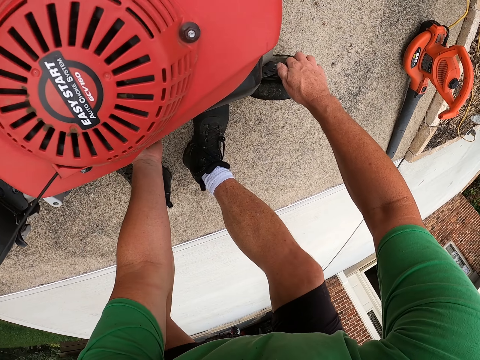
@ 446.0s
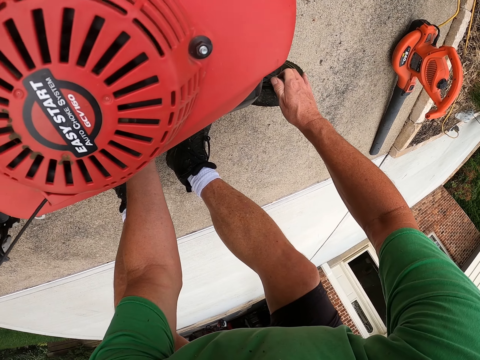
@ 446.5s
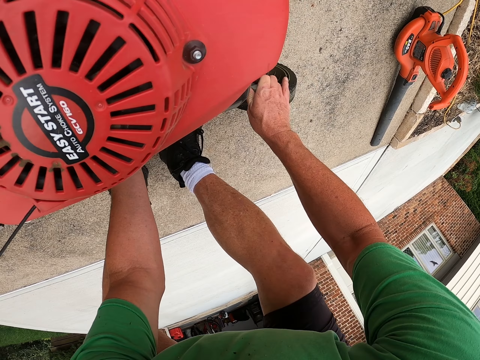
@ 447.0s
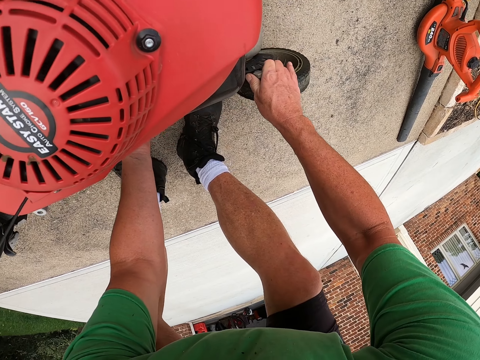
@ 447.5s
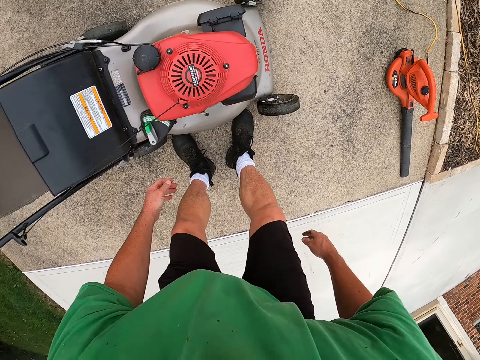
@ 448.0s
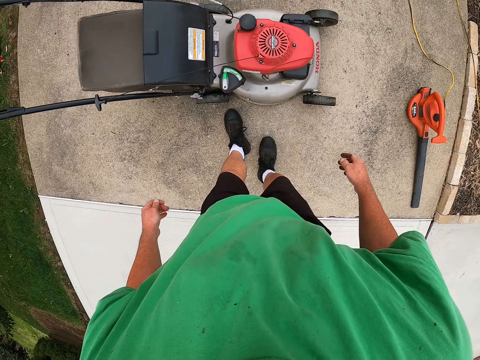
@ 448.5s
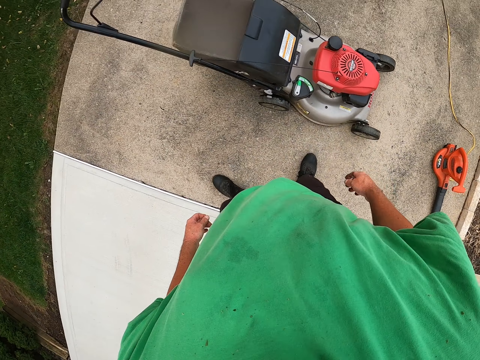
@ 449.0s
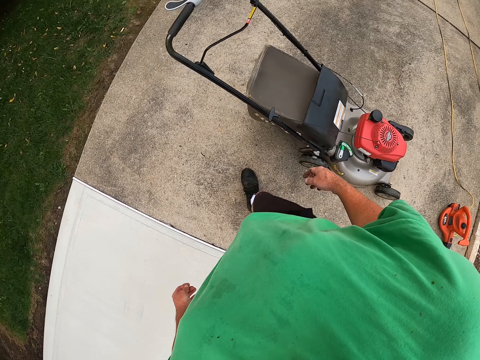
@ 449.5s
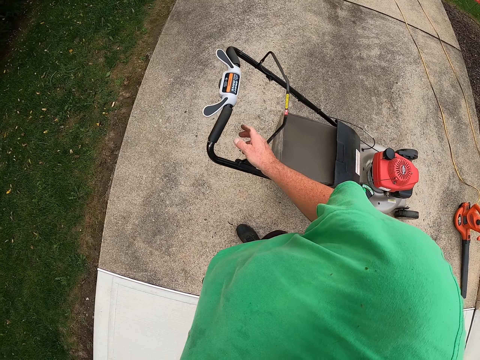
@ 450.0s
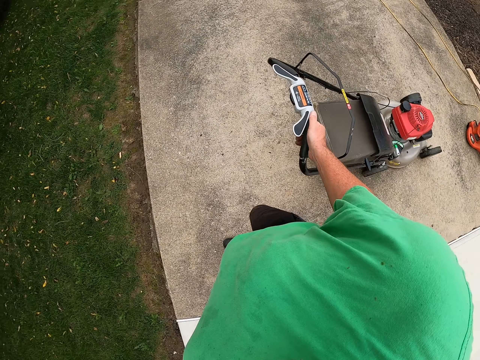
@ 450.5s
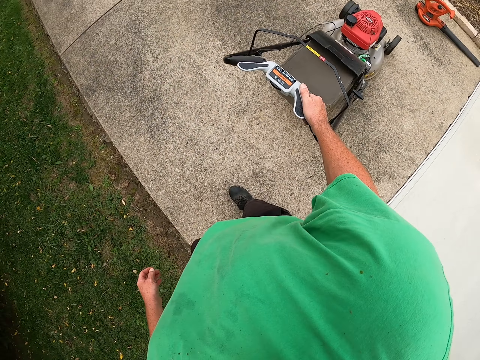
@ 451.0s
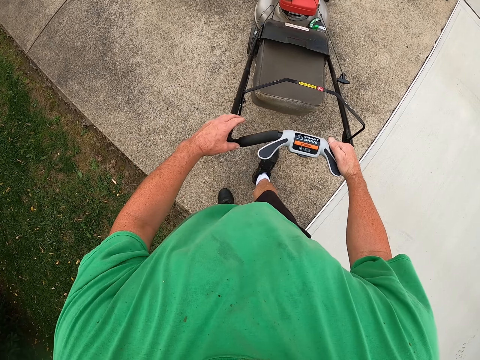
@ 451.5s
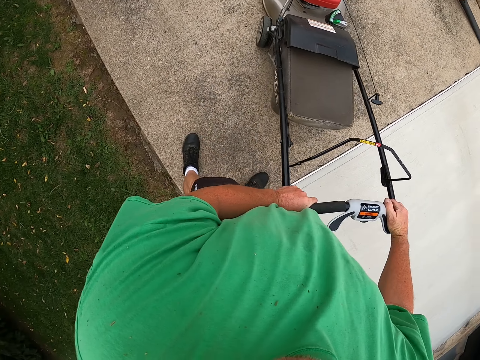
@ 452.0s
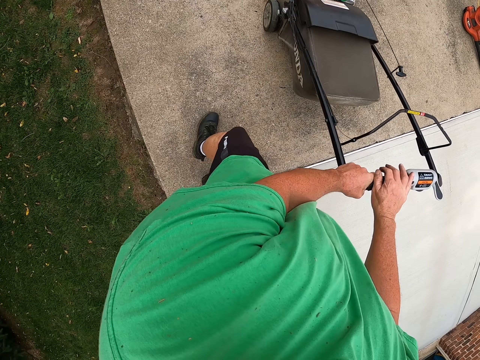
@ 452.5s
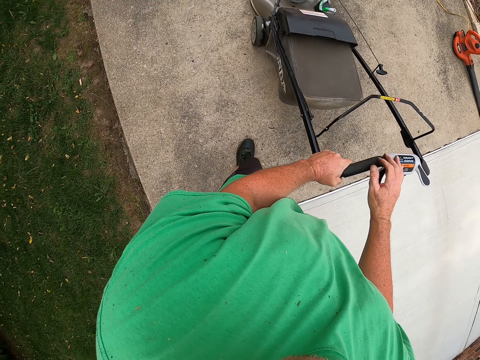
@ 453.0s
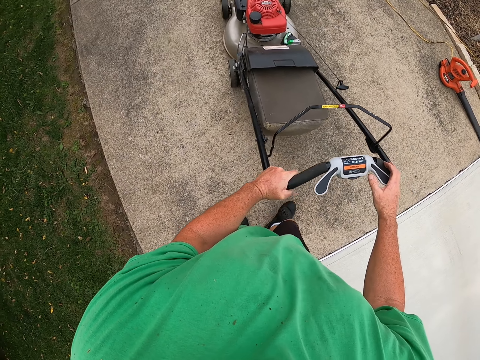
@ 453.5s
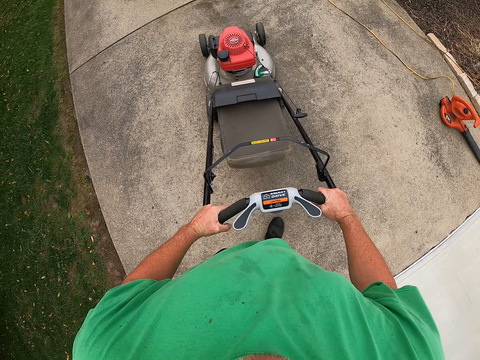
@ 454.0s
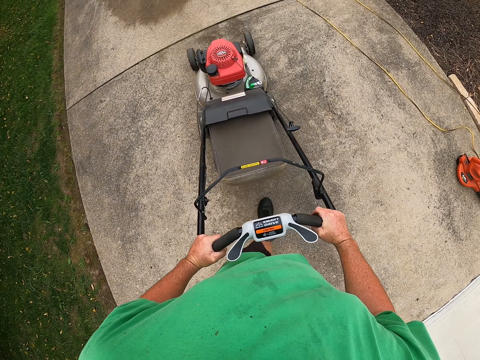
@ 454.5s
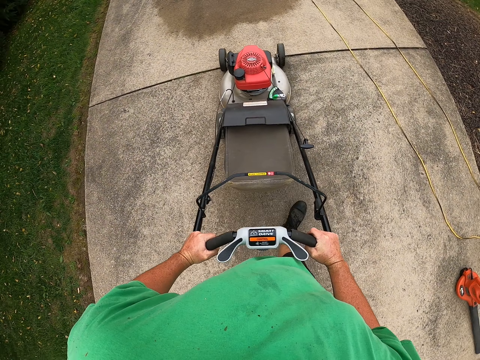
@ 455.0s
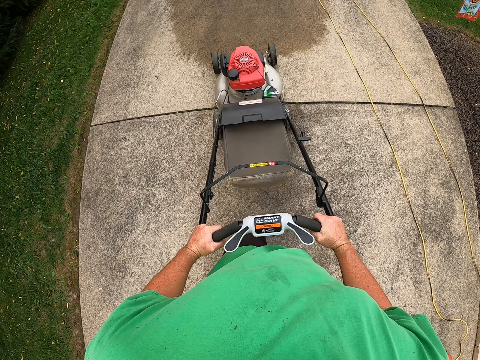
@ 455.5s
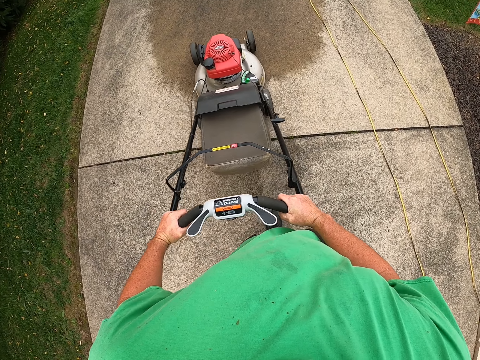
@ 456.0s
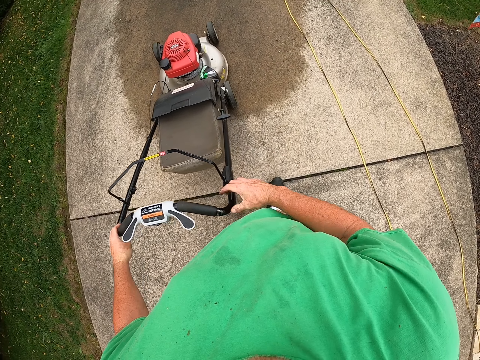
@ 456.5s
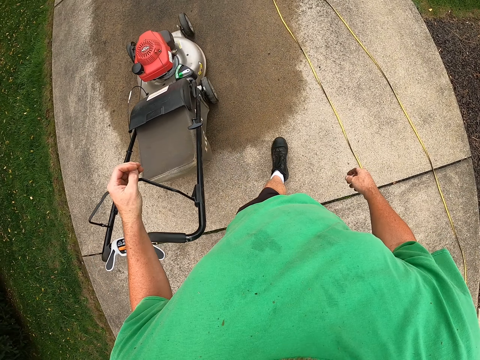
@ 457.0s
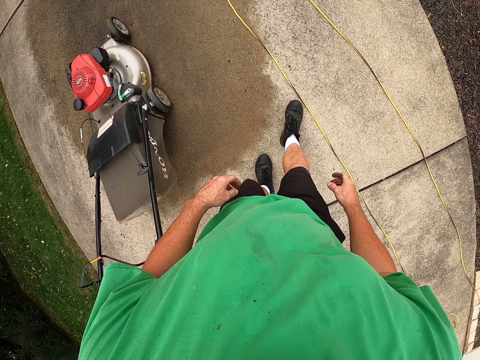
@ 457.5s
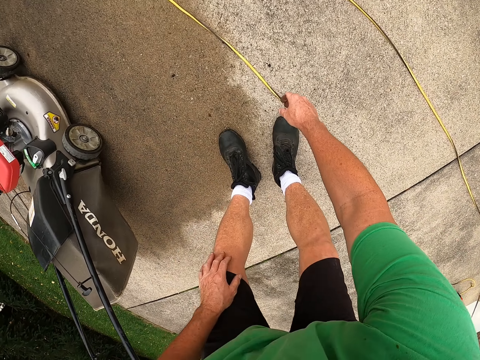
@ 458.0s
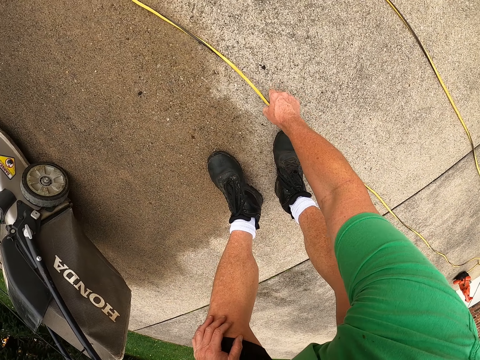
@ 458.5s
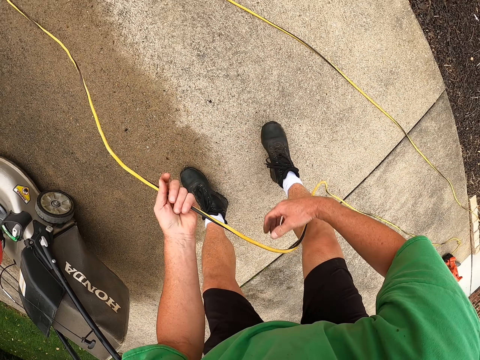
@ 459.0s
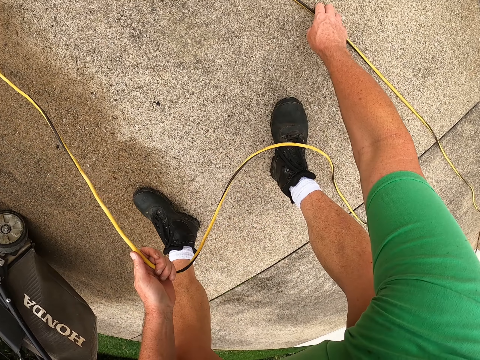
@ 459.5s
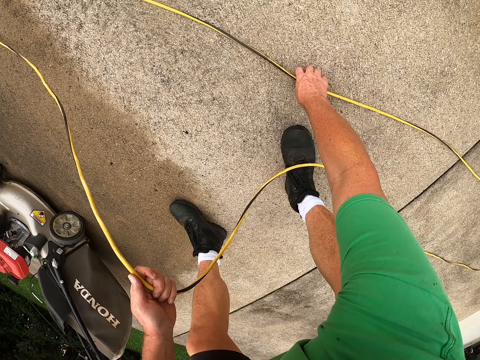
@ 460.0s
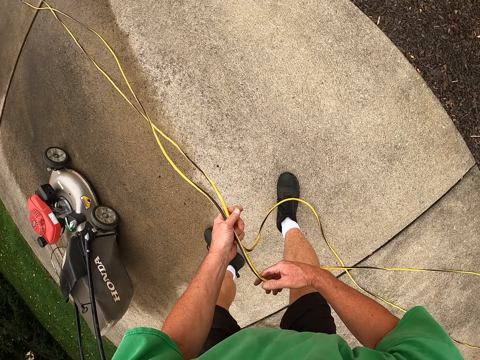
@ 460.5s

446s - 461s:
The camera wearer bends. They adjust the lawn machine wheels. They test the wheel. They remove hands from the lawn machine wheels. They stand up. They walk. They hold the lawn machine handle. They push the grass cutter machine. They remove hand from the grass cutter machine handle. They bend. They take the cable on the ground. They stretch the blower cable.

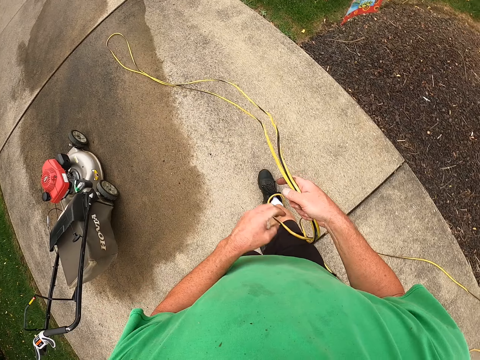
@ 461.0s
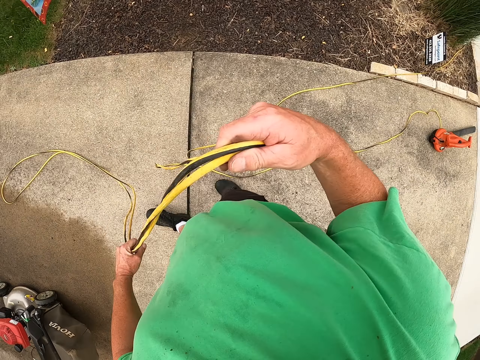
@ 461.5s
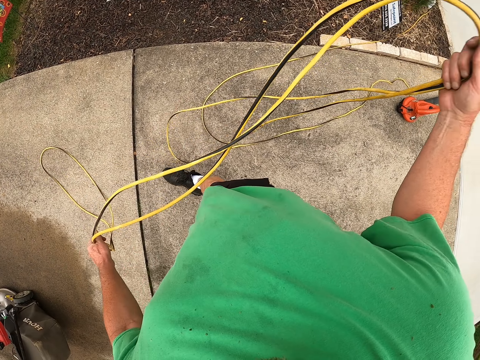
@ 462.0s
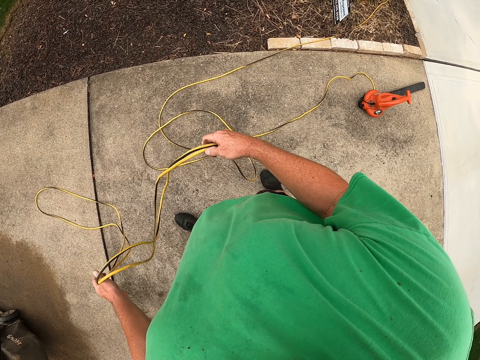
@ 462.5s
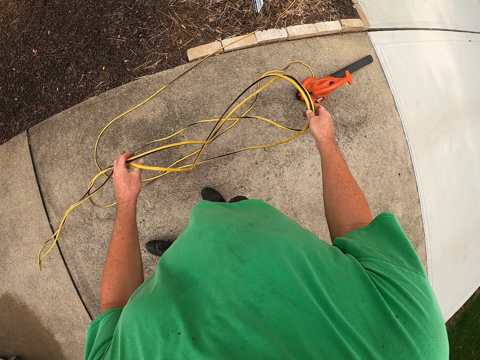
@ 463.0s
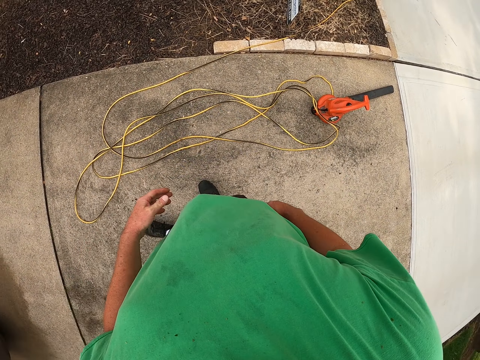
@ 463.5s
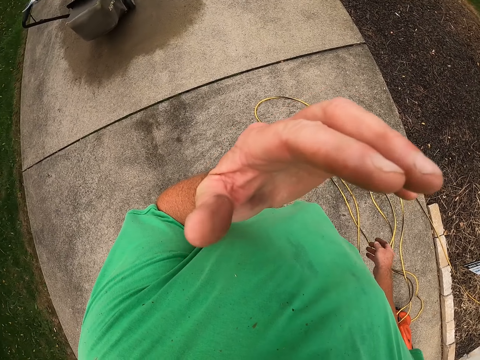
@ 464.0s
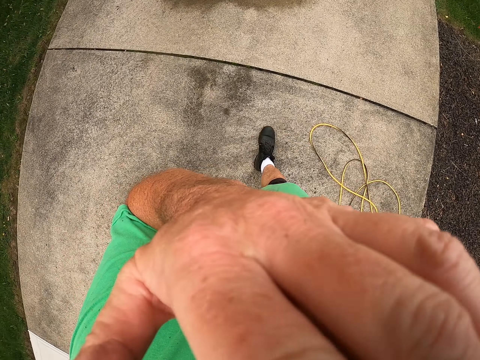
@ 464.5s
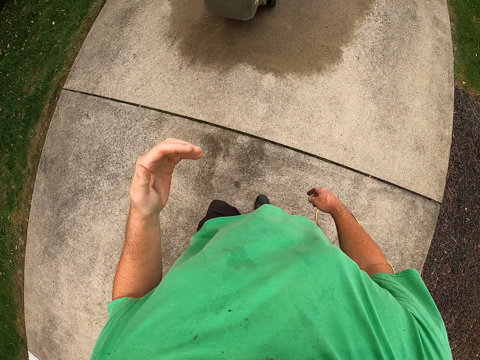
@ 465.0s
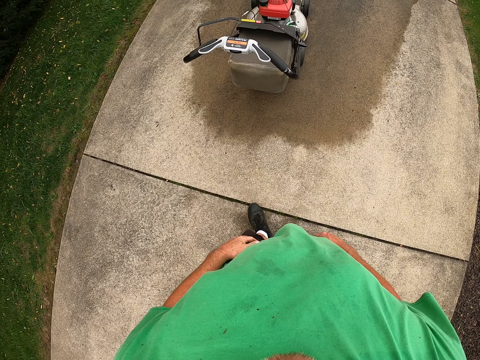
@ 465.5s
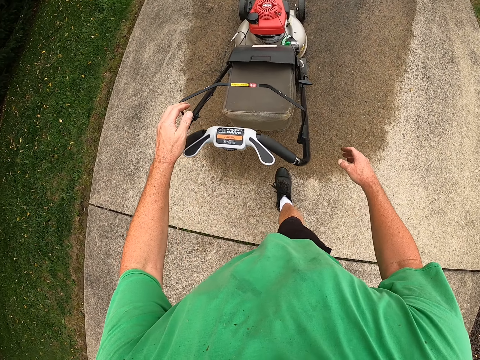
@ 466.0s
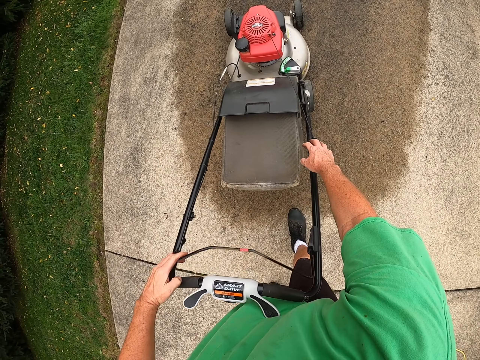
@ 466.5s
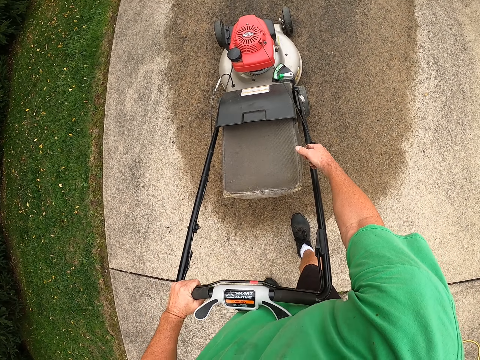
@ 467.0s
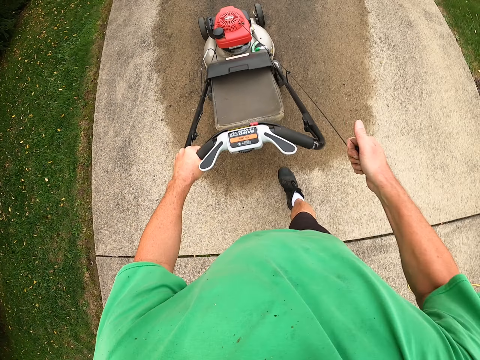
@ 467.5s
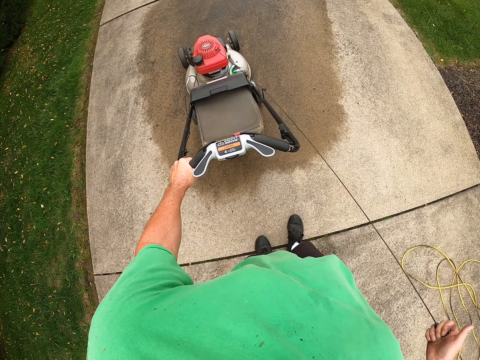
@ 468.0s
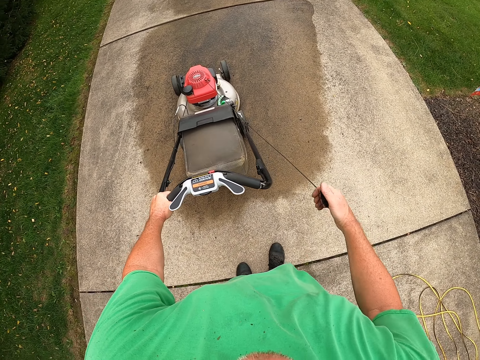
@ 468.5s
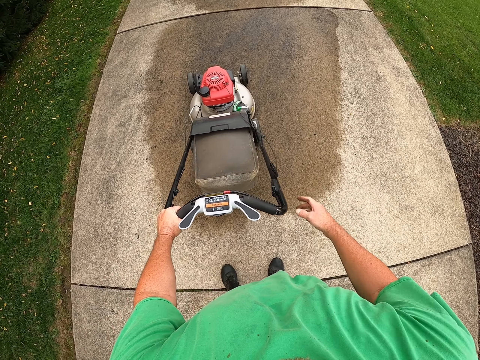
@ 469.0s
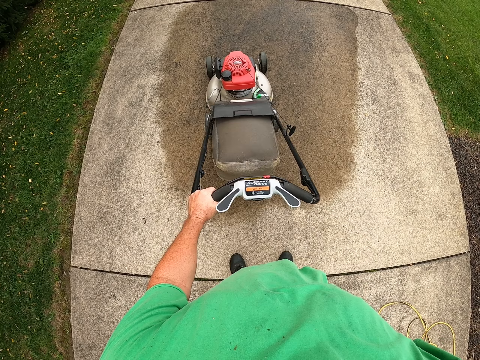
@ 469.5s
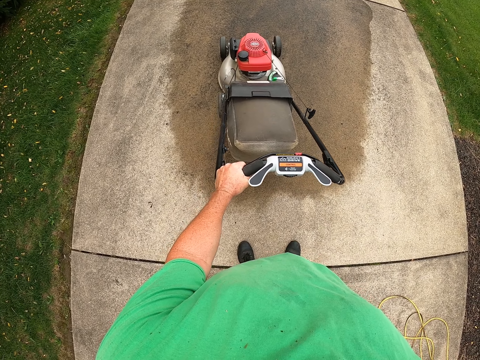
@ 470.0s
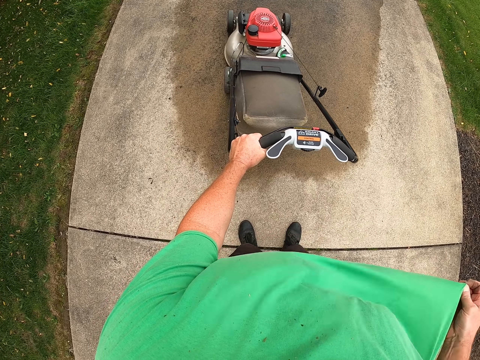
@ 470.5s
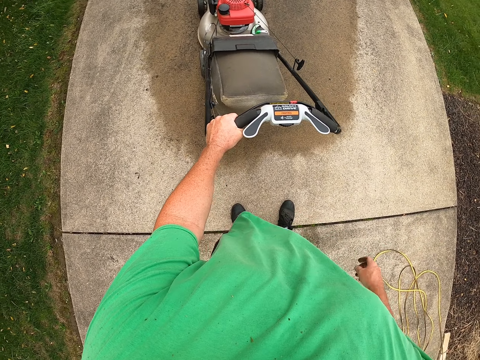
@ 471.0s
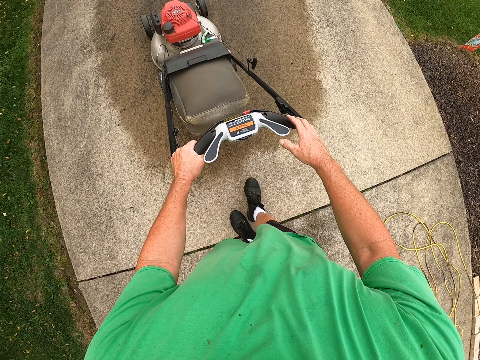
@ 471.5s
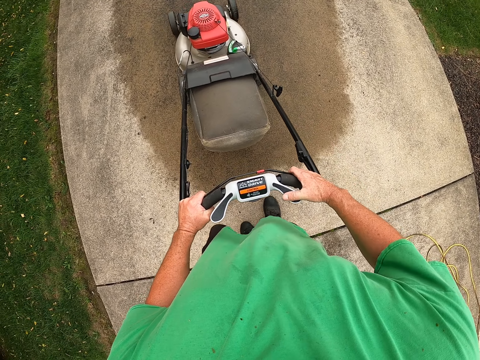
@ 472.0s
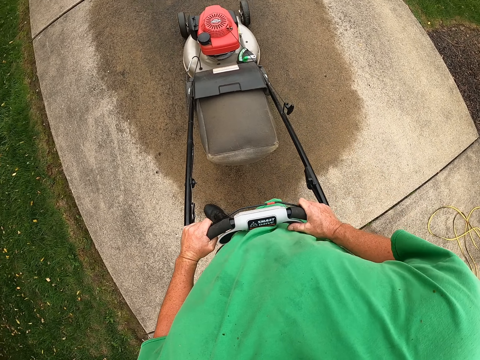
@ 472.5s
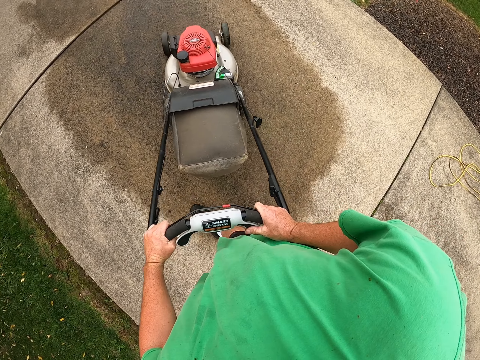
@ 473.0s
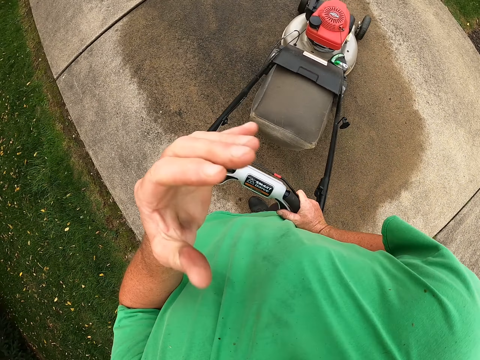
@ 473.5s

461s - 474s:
The camera wearer stands up. He folds the blower cable. He puts the cable to the other side. He throws the blower cable on the floor. He raises his hand. He adjusts the camera. He touches face. He removes hand from the camera. He lowers hand. He walks. He holds the lawn machine handle. He touches the grass cutter machine. He starts the grass cutter machine. He pulls the lawn starter cord. He leaves the lawn starter cord. He moves his t-shirt. He stretches the t-shirt. He holds the lawn handle. He pushes the grass cutter machine.
